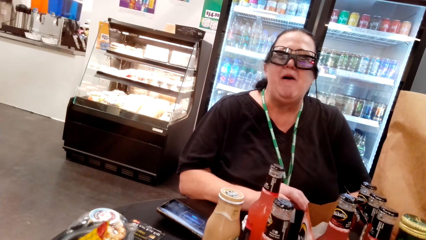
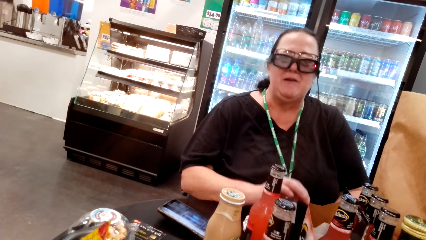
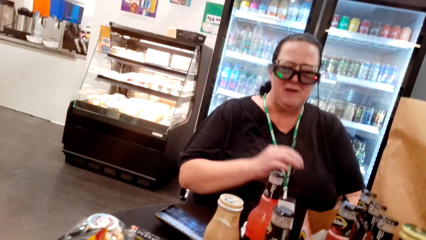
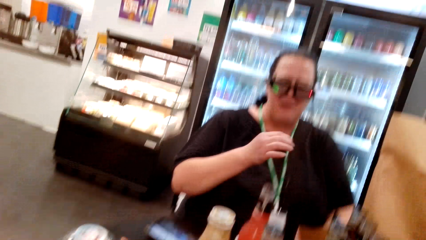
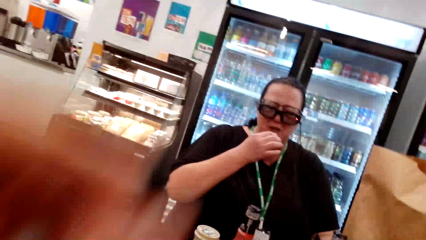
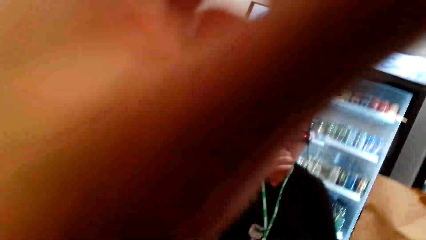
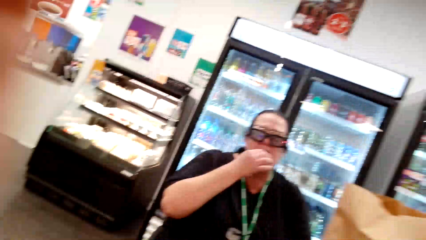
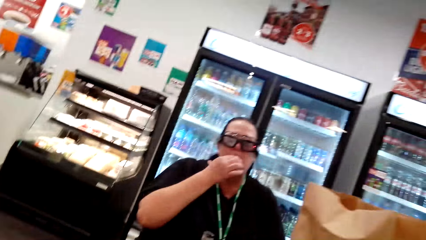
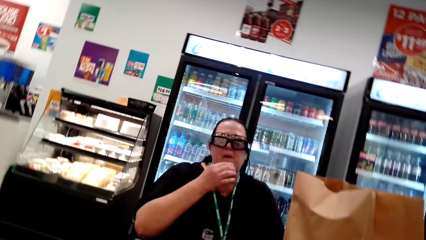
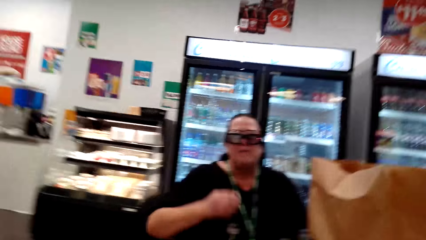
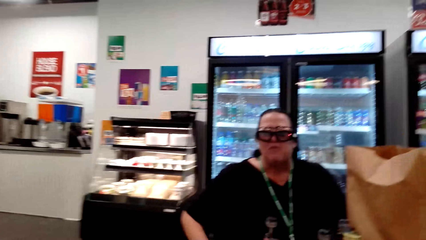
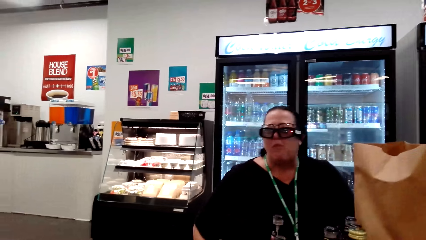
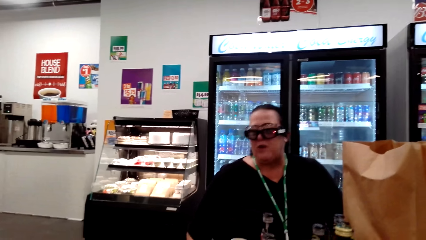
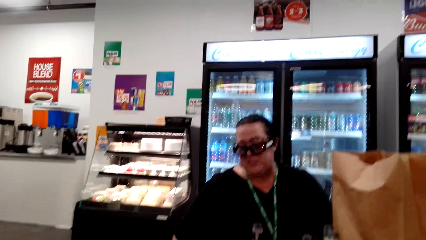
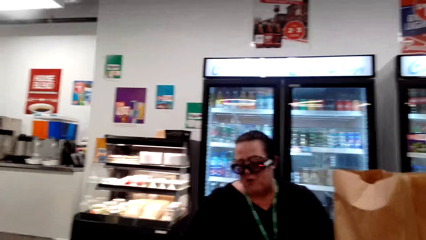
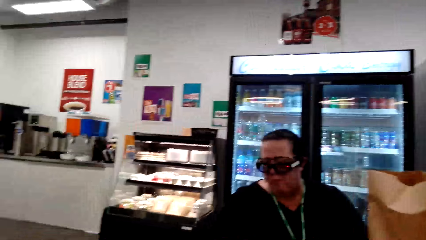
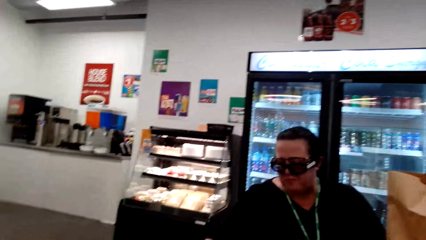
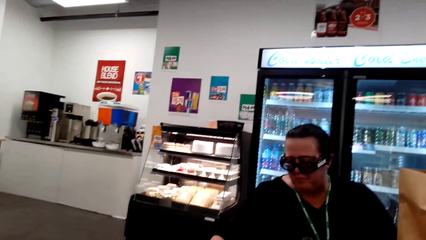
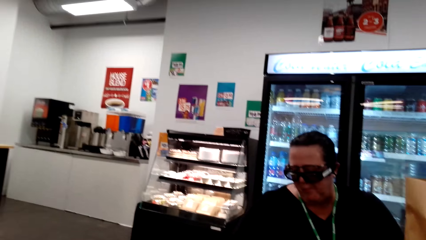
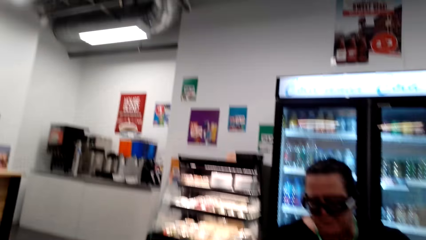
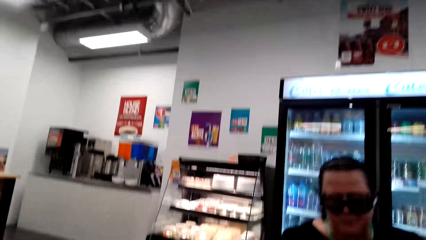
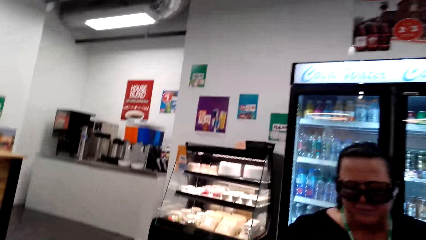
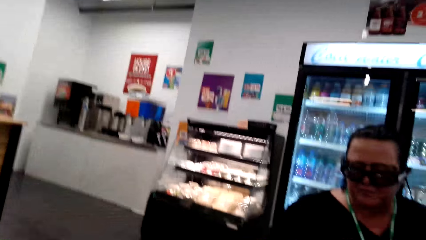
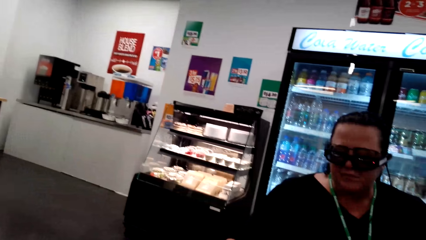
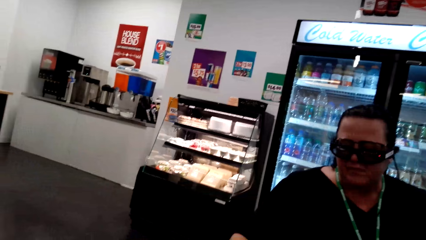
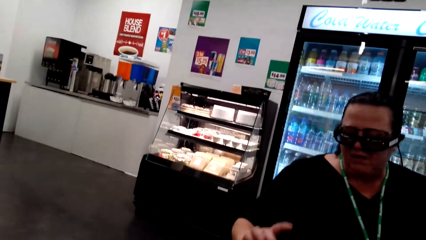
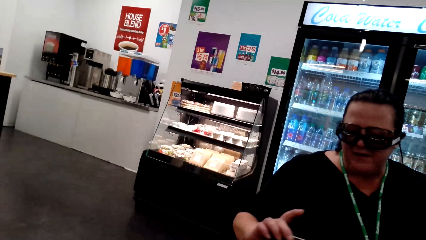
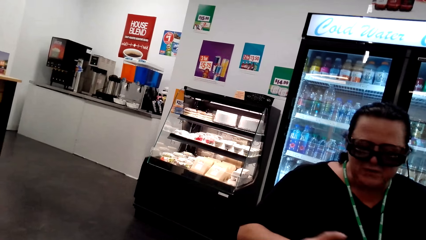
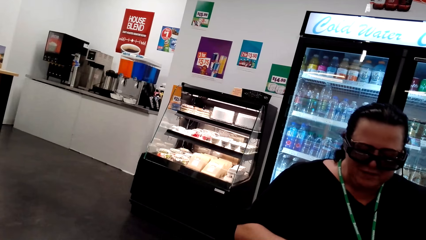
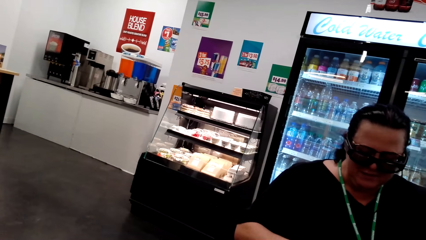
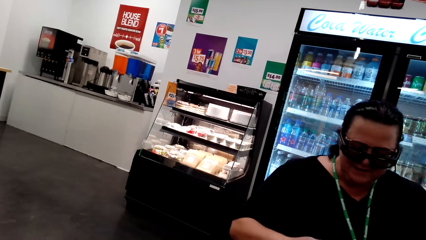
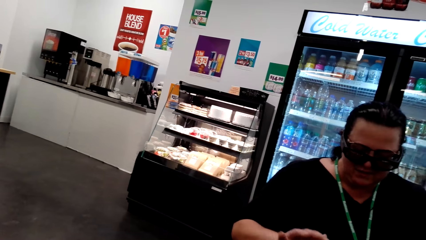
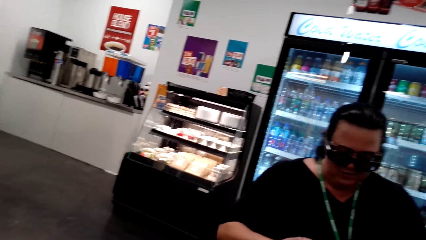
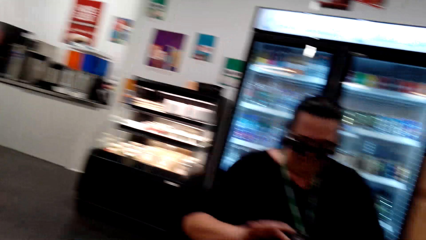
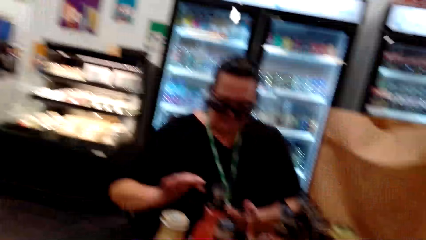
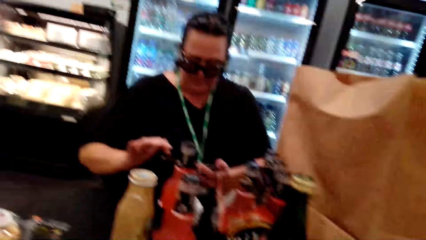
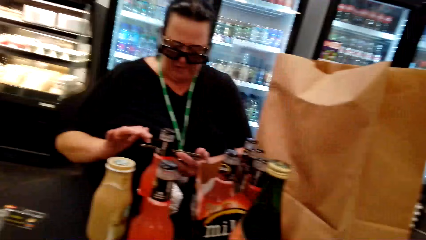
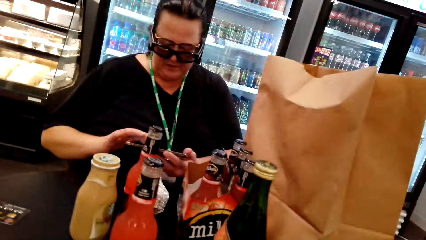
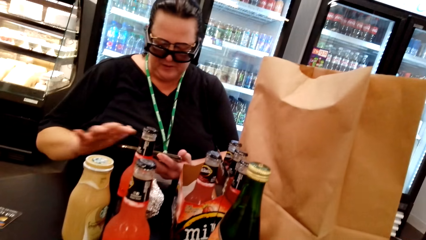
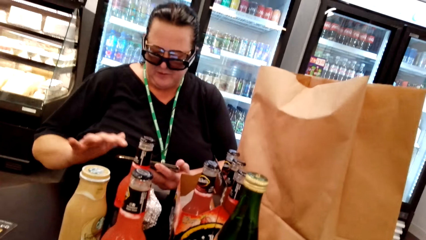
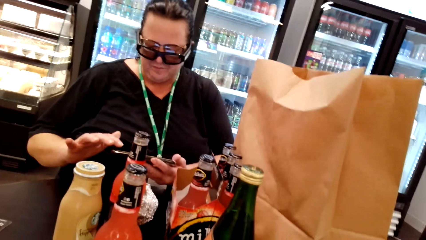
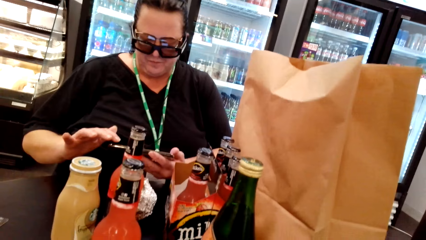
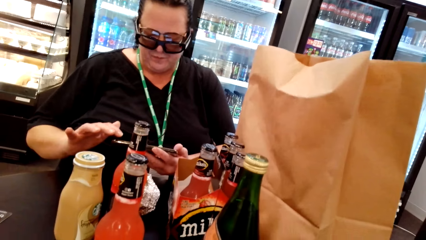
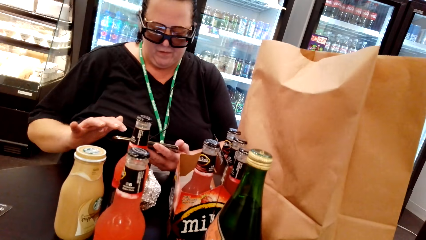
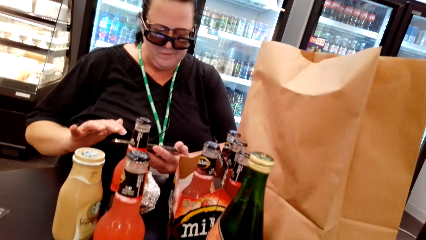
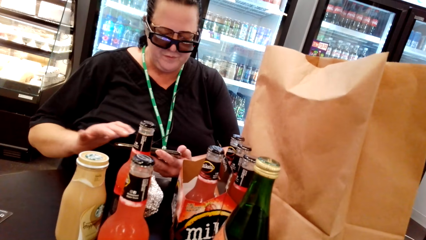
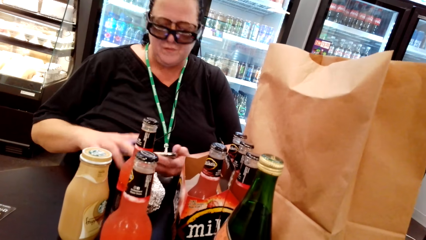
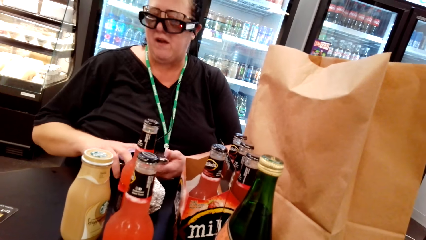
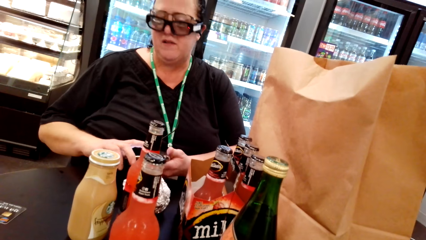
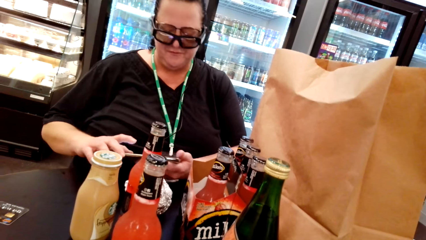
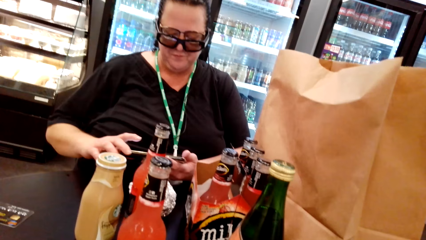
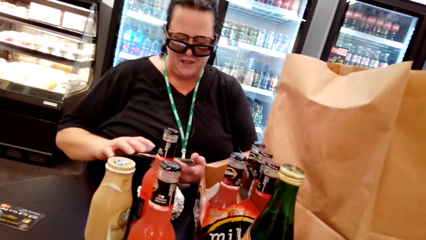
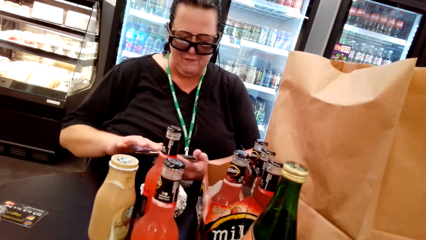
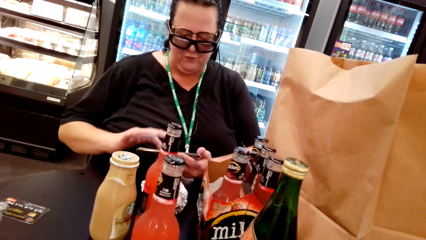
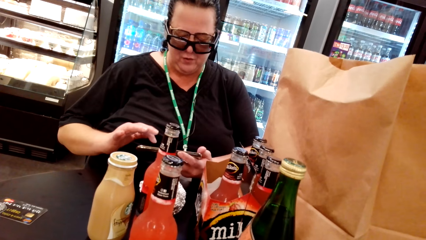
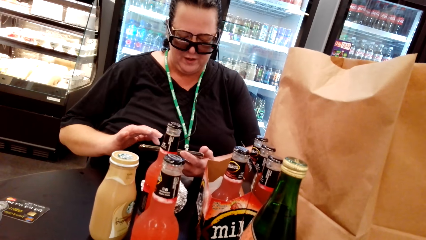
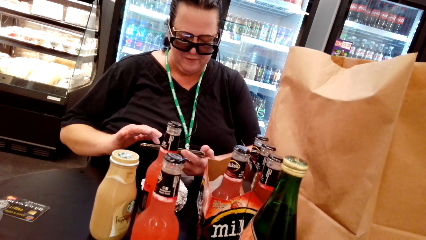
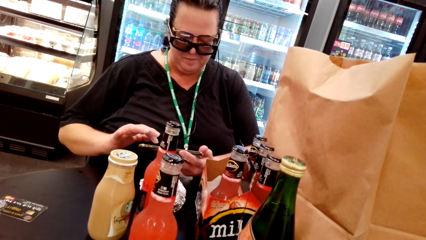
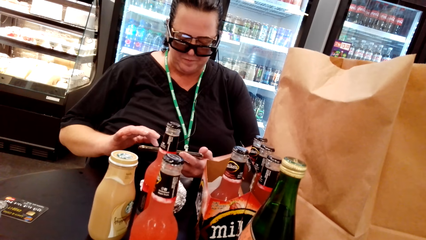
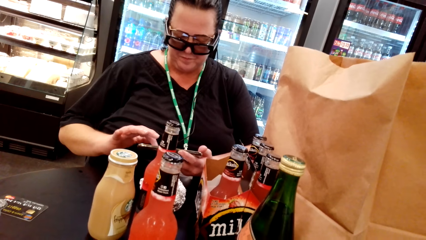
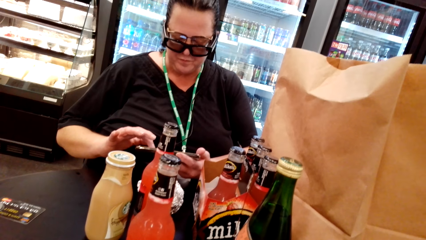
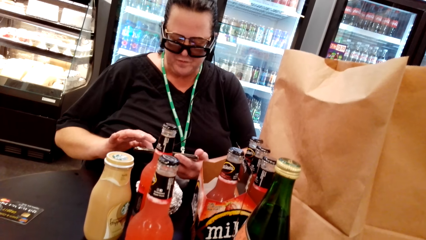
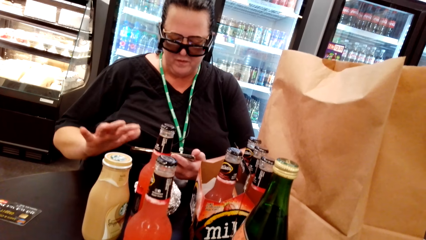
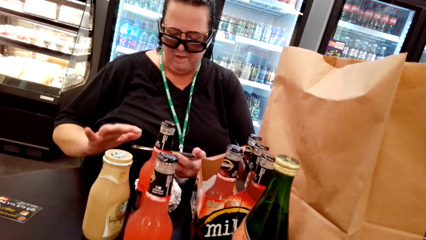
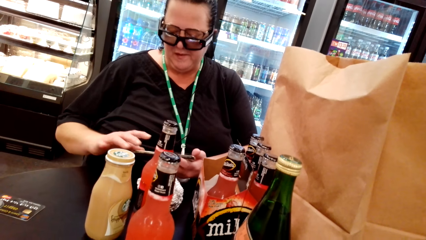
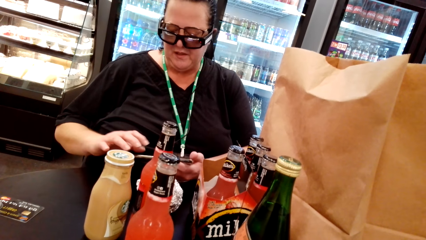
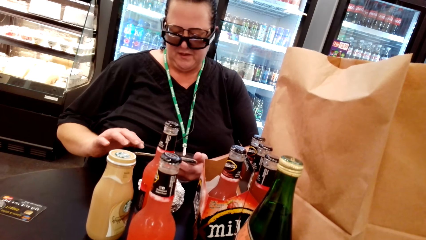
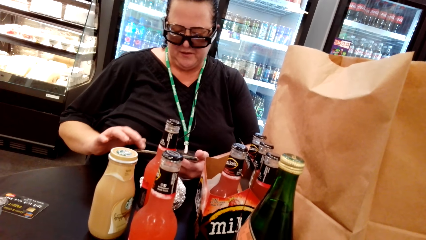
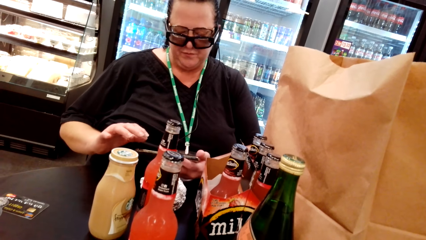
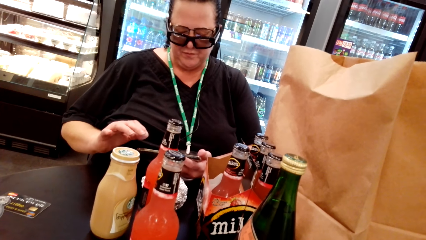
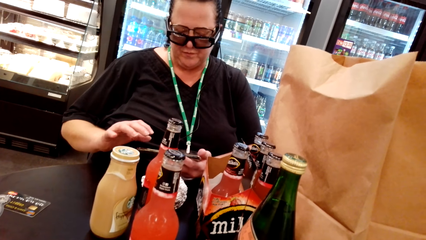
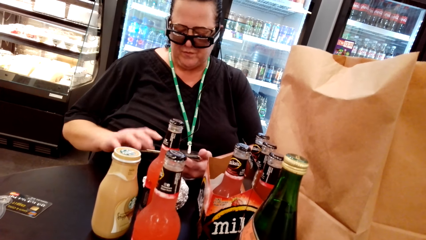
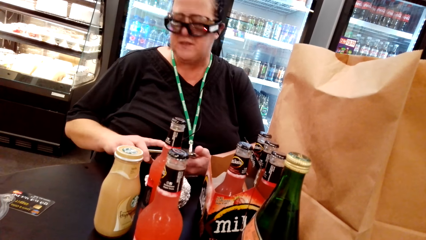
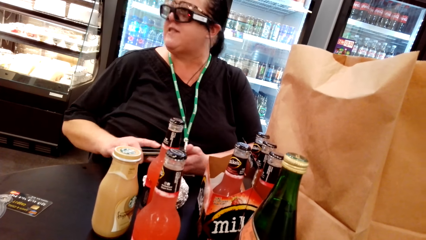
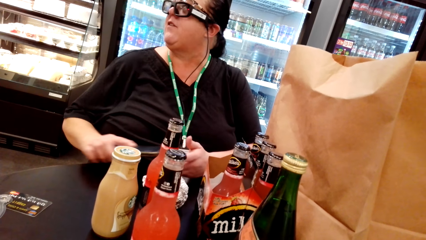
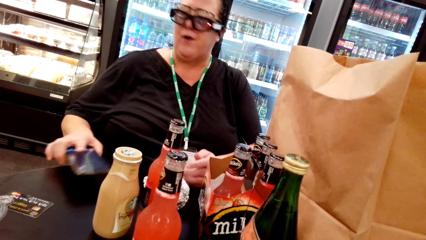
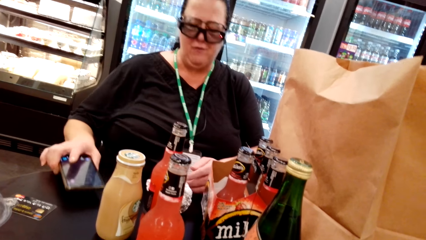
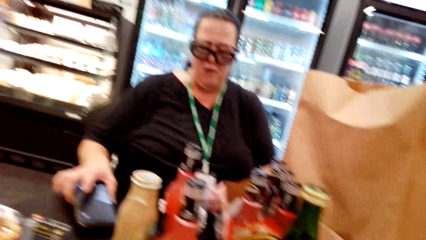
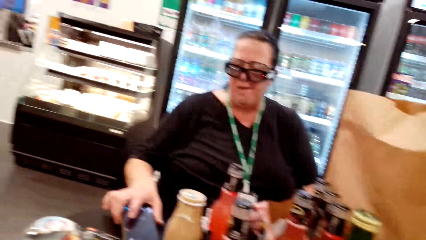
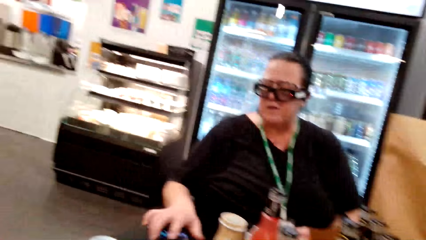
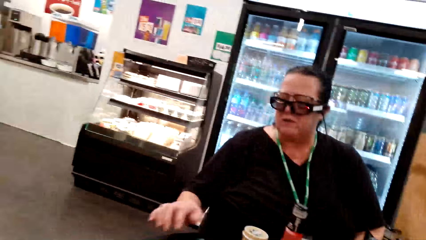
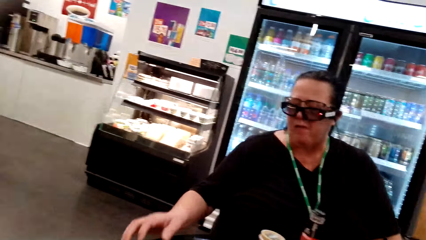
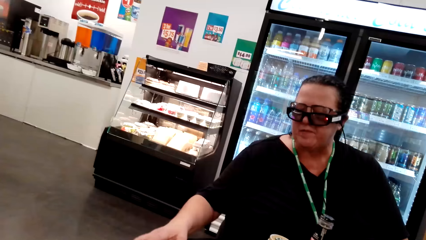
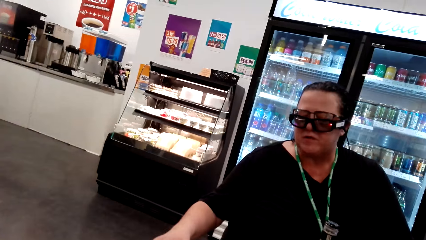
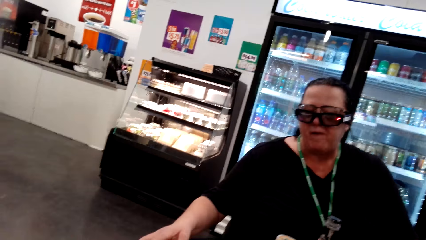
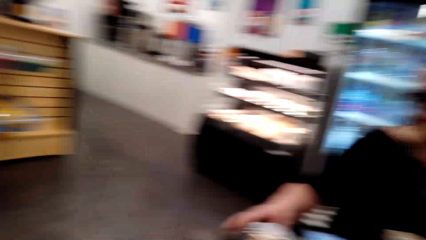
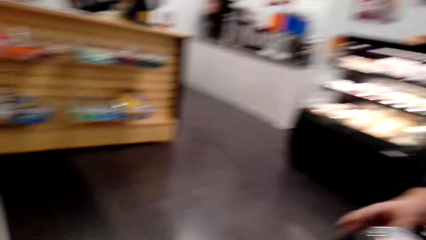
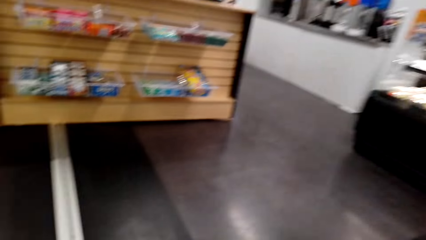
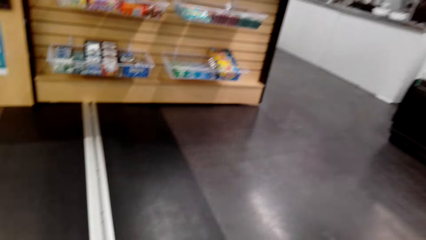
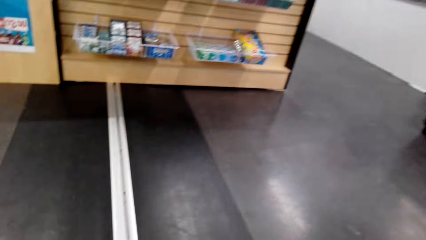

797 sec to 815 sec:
The woman converses with the camera wearer. The woman puts something on her mouth. The woman swipes through her phone. The woman converses with the camera wearer. The woman puts her phone on the table.
